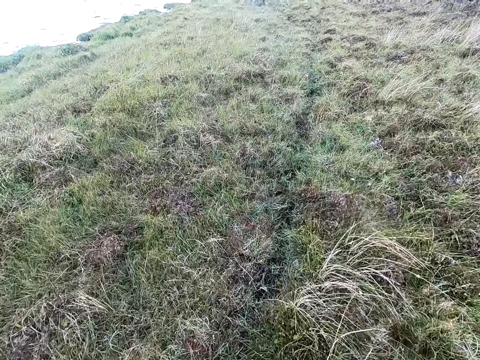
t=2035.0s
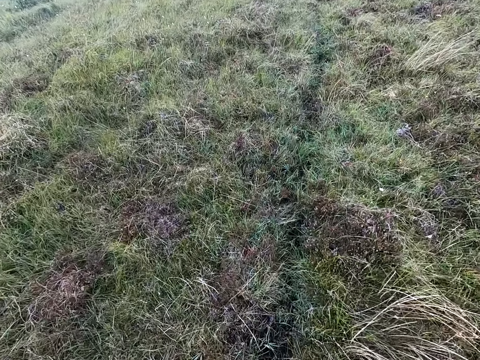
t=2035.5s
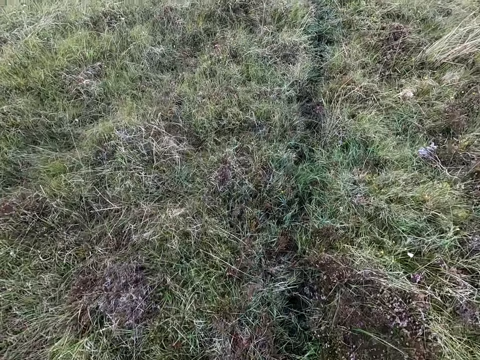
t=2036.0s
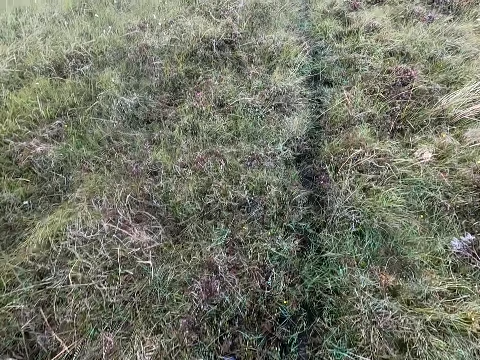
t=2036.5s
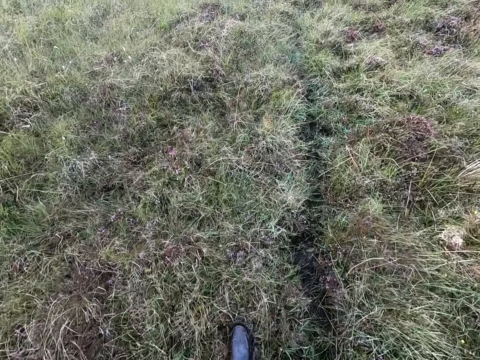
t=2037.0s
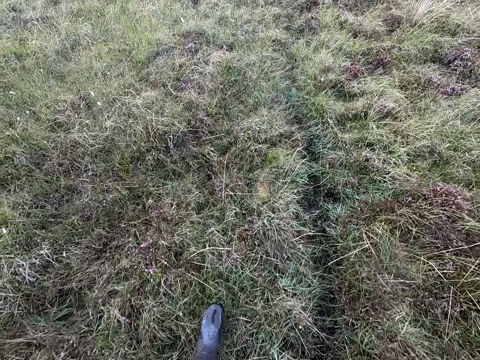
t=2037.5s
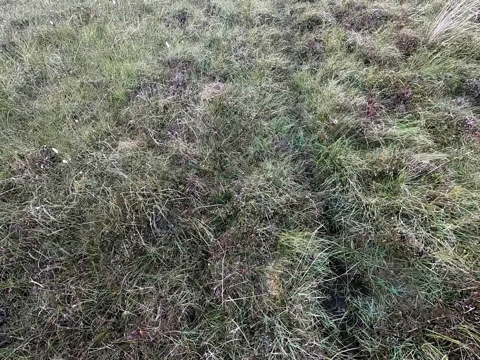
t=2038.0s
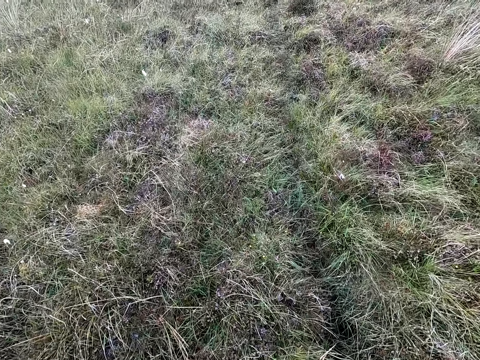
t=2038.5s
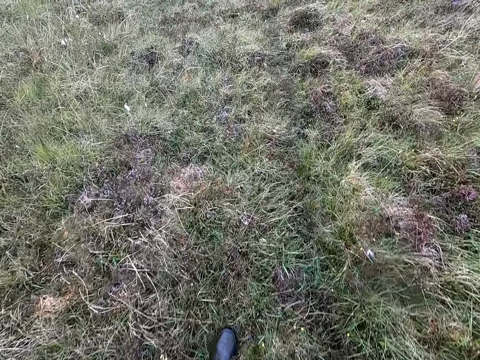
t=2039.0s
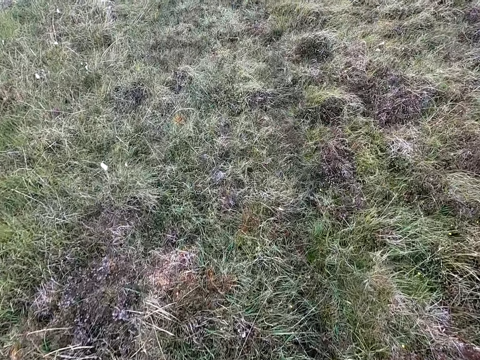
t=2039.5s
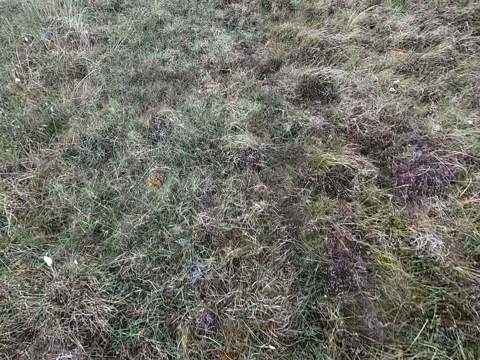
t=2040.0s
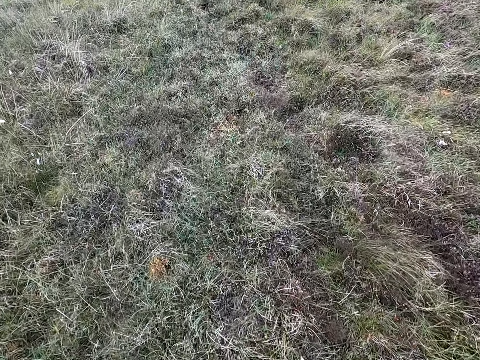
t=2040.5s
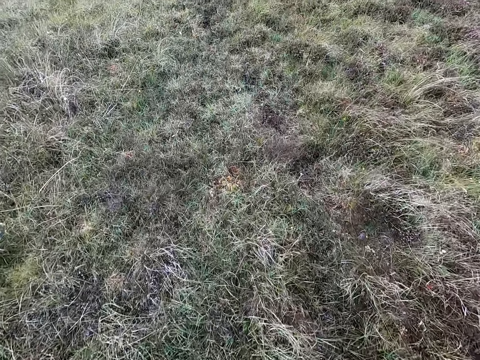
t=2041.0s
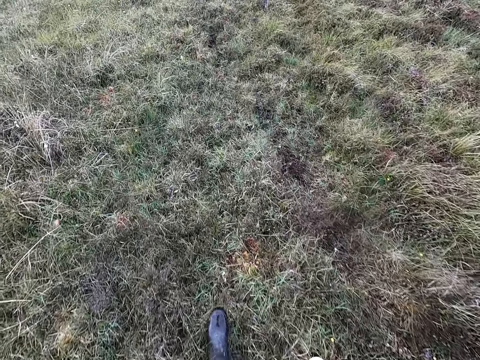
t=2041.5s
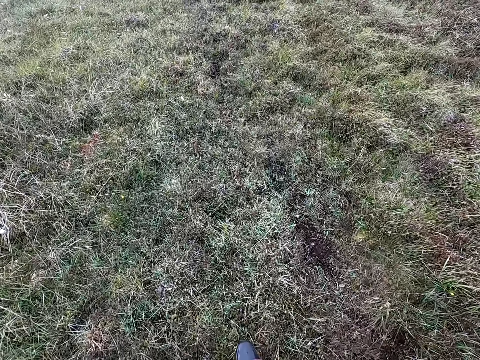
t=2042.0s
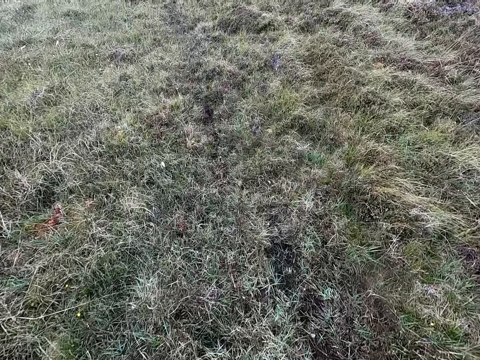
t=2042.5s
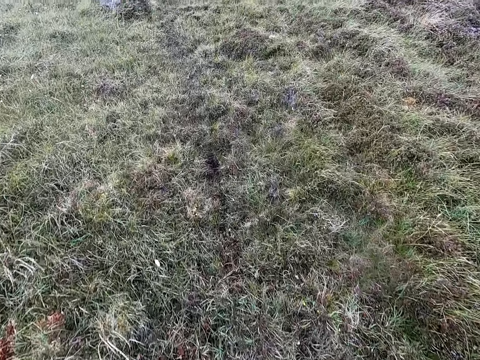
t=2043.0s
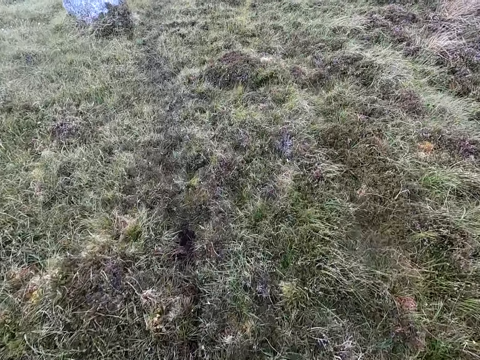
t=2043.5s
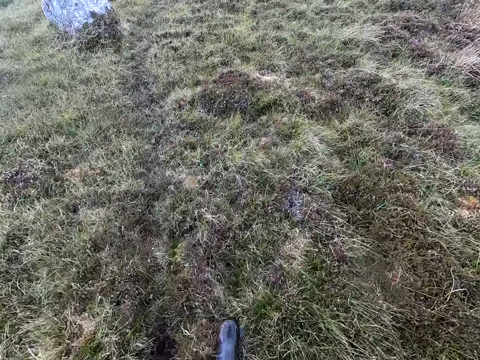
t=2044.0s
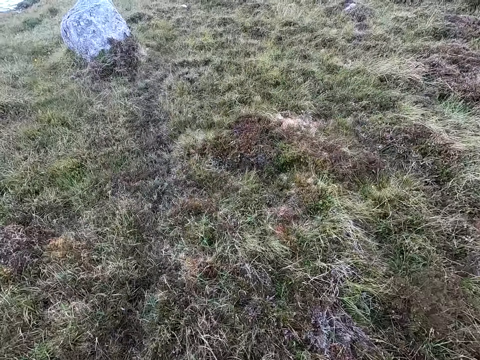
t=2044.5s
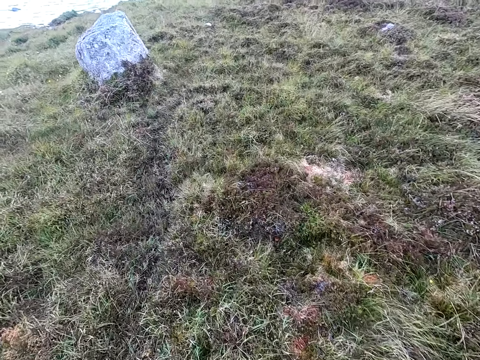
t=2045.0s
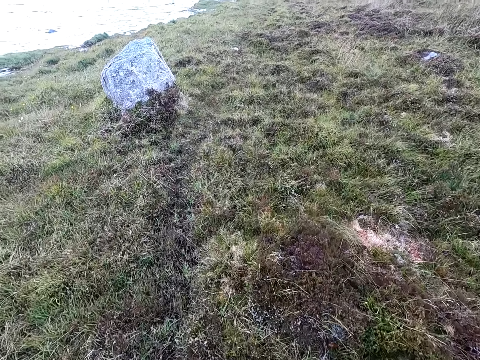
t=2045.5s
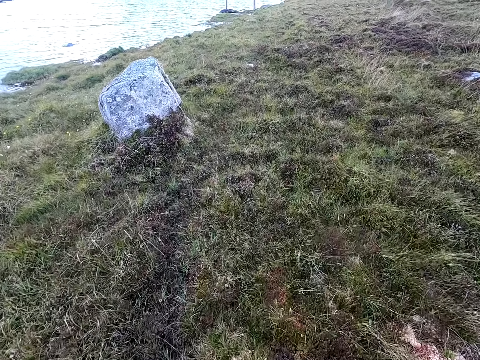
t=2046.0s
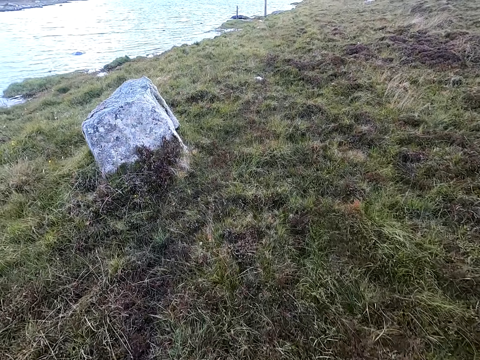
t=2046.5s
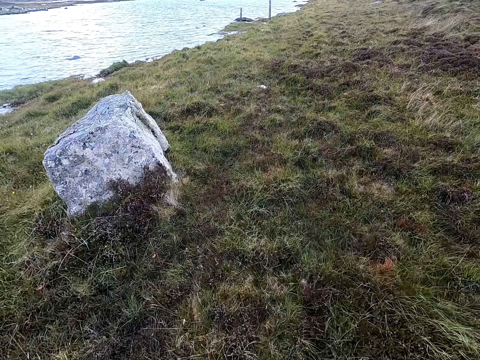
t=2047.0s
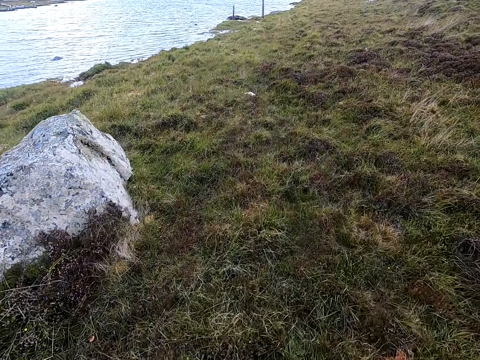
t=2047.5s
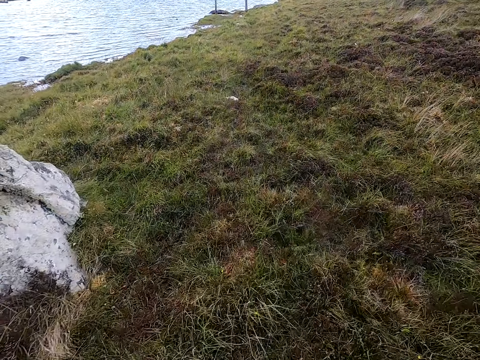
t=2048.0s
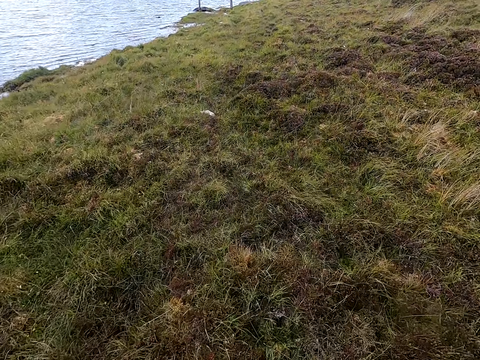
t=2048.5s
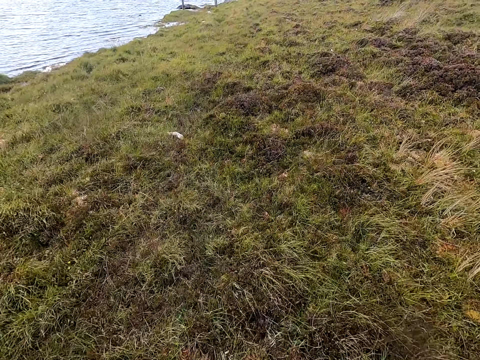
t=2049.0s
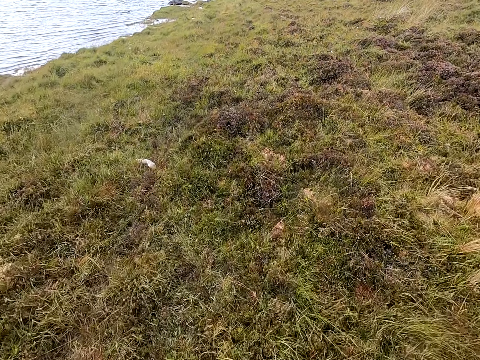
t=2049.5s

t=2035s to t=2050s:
The camera wearer walks in the field.

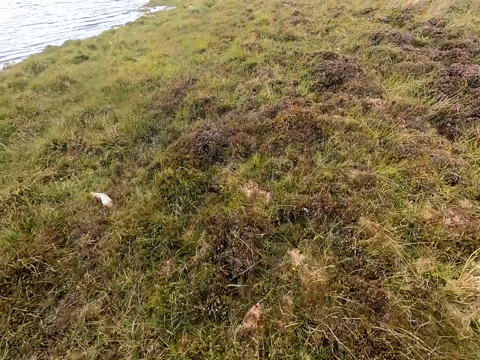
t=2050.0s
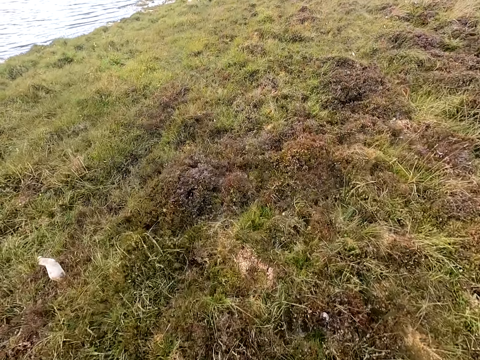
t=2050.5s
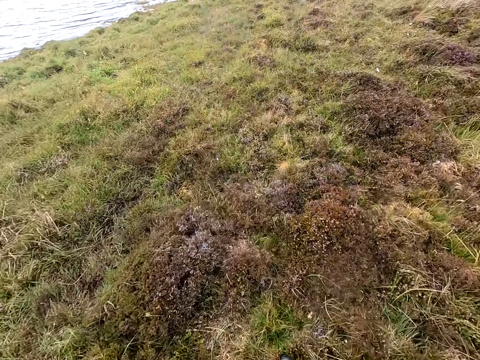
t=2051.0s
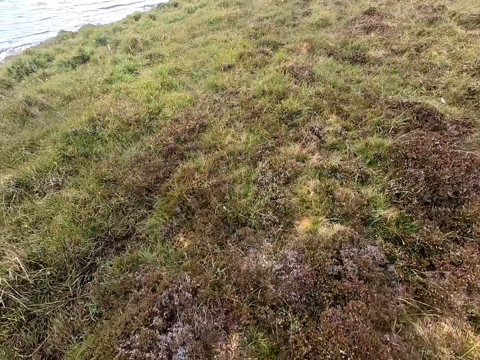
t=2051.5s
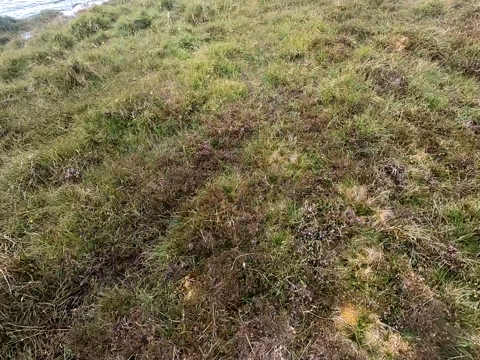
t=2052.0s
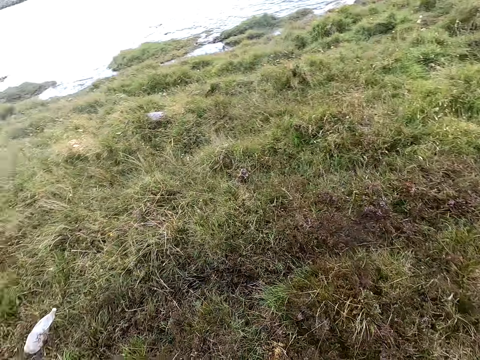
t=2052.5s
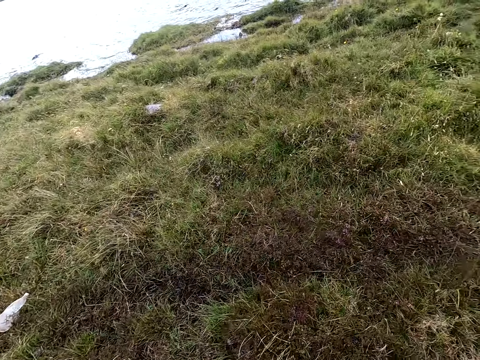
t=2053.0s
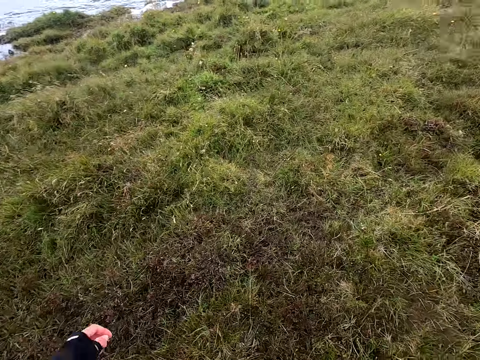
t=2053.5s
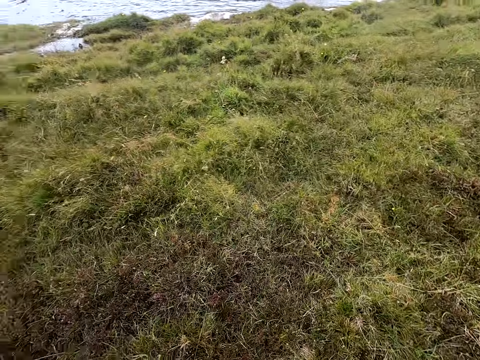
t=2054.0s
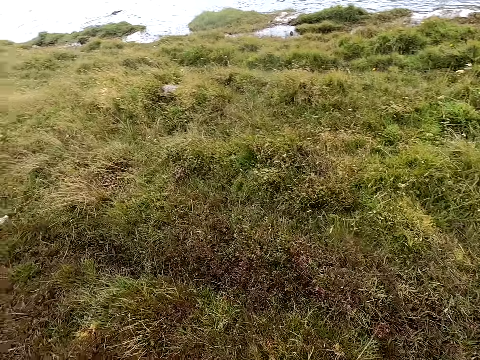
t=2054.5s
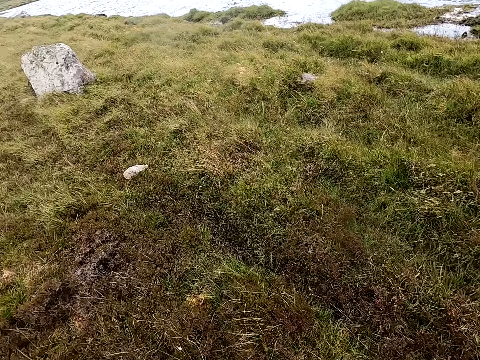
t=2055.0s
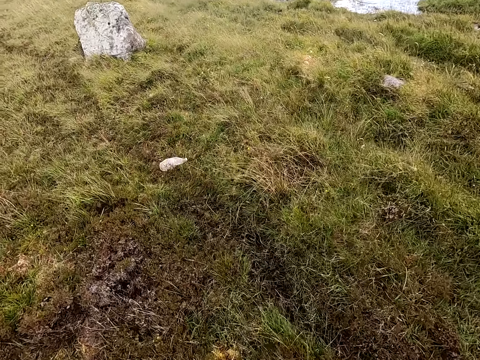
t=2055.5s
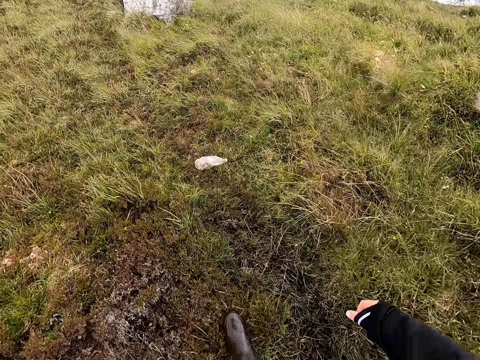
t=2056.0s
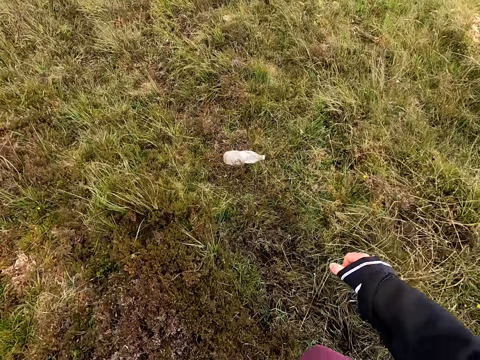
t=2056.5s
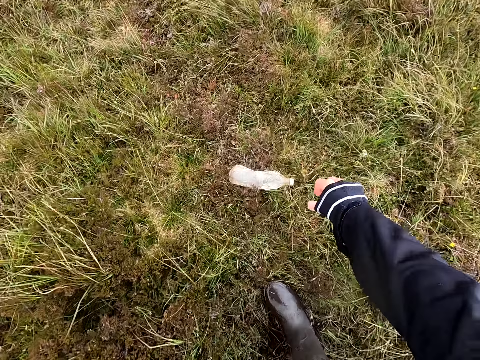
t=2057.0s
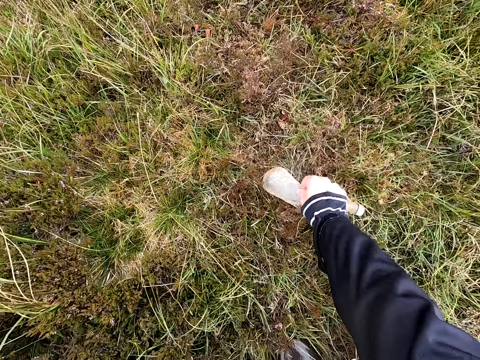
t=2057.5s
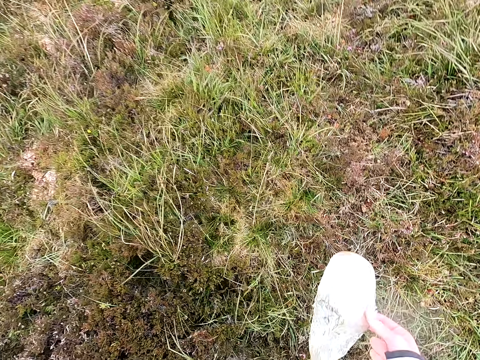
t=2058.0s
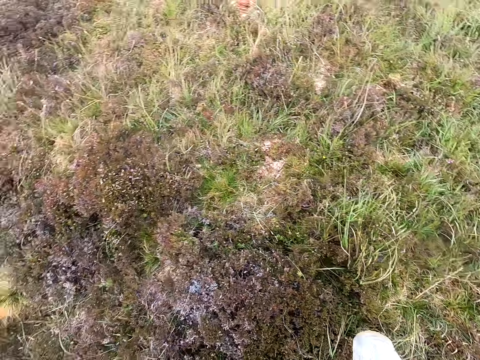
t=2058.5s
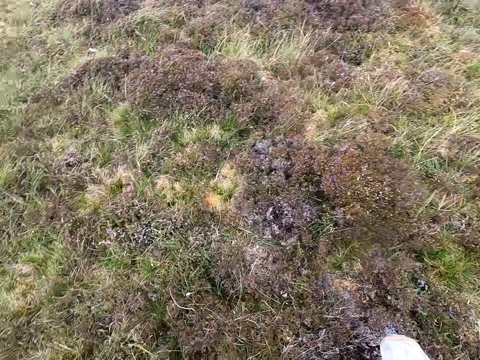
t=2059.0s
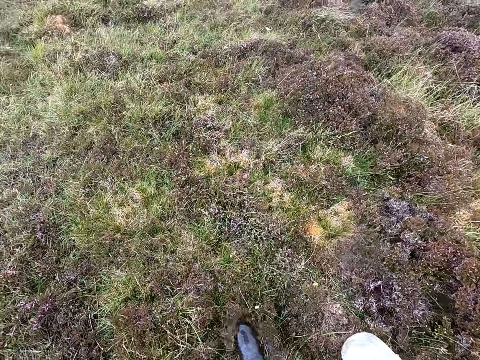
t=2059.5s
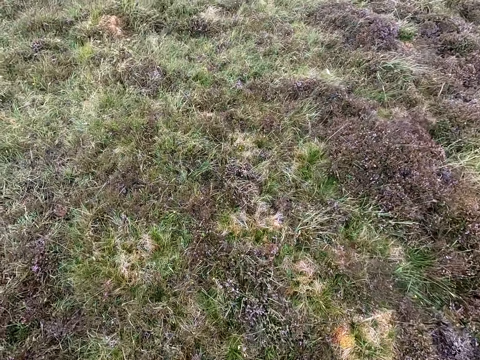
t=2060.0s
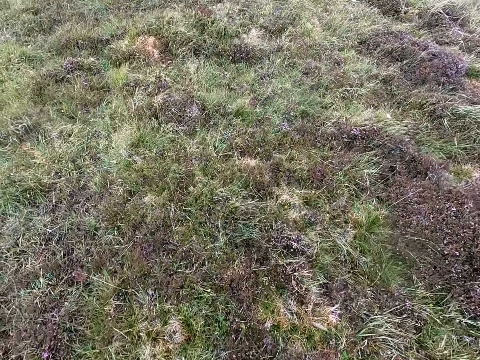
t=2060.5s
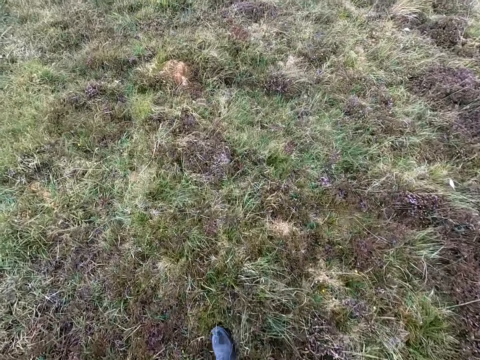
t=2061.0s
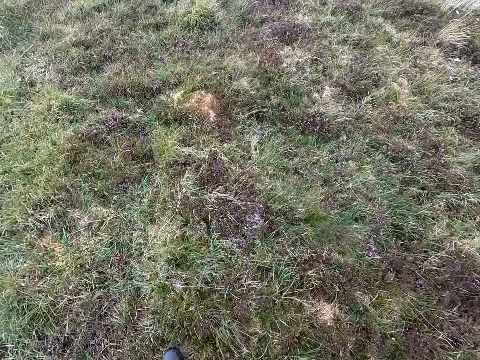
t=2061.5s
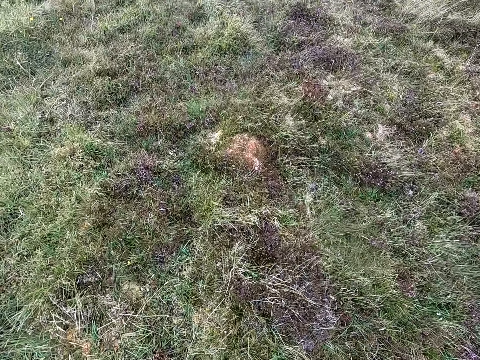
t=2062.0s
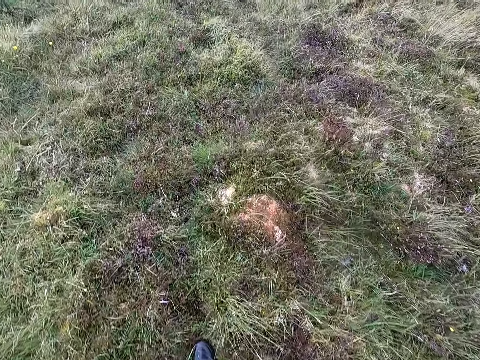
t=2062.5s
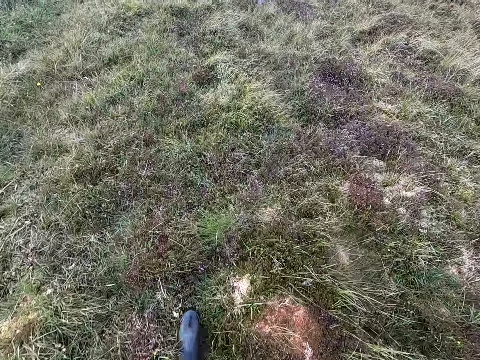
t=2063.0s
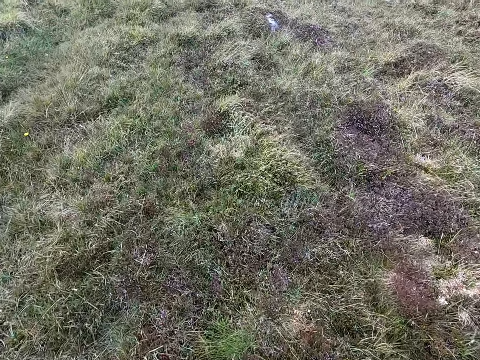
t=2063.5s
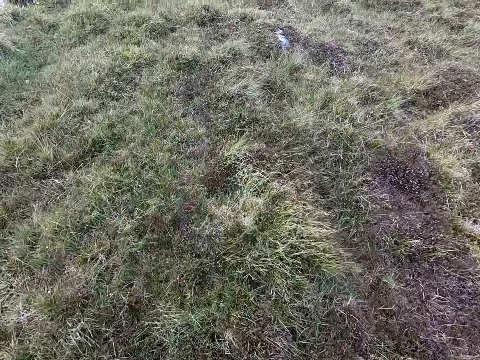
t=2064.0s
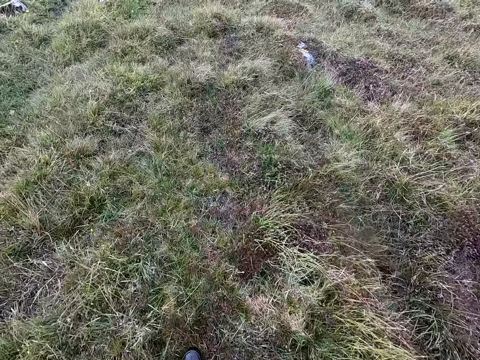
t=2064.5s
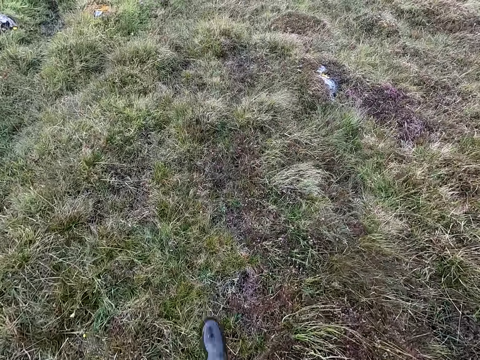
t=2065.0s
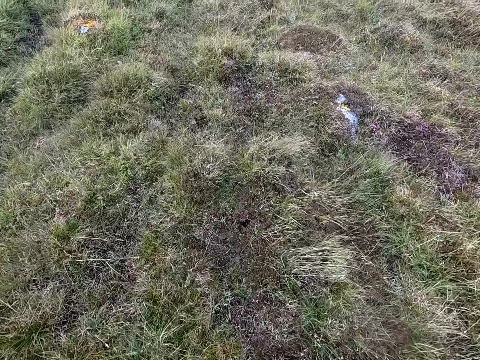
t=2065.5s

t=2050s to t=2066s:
The camera wearer walks and looks around. They take the plastic bottle on the grass. They walk.
